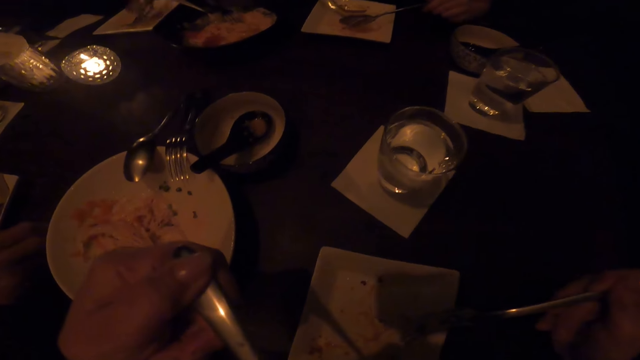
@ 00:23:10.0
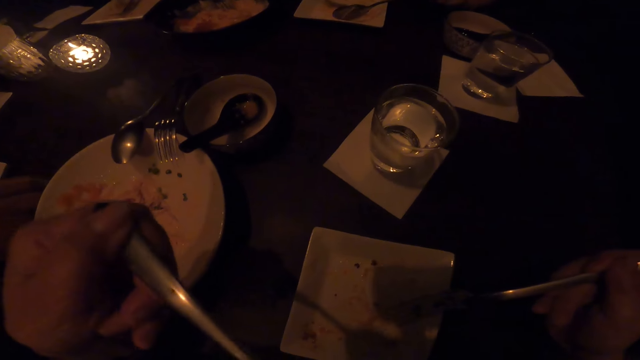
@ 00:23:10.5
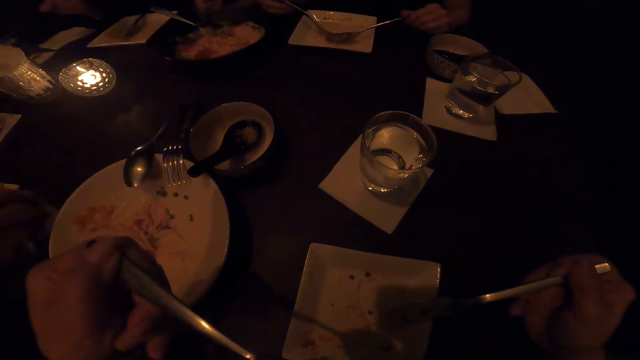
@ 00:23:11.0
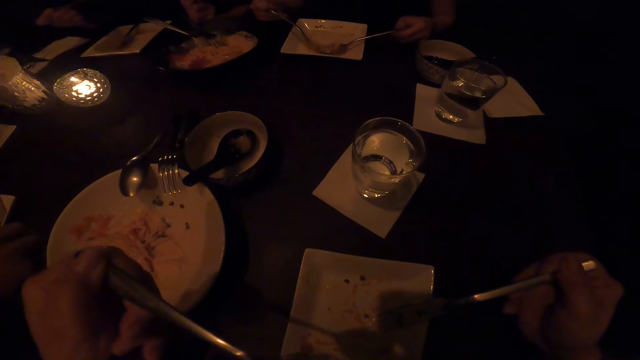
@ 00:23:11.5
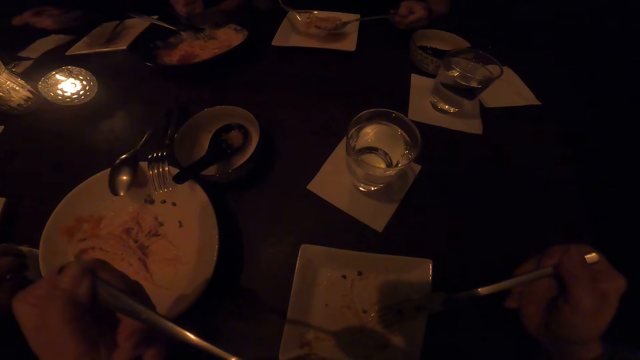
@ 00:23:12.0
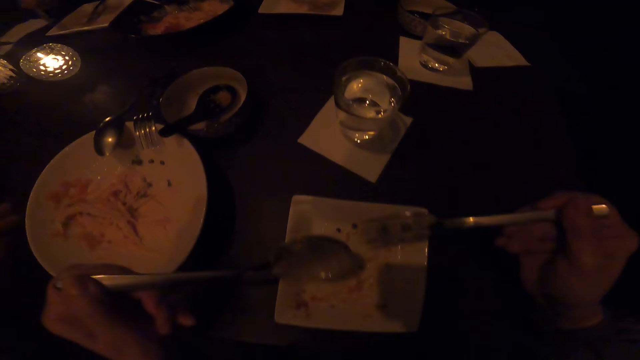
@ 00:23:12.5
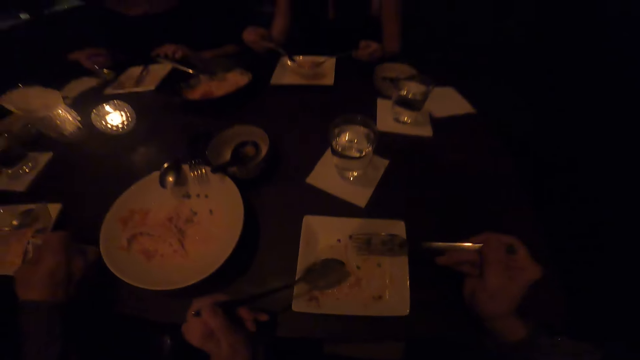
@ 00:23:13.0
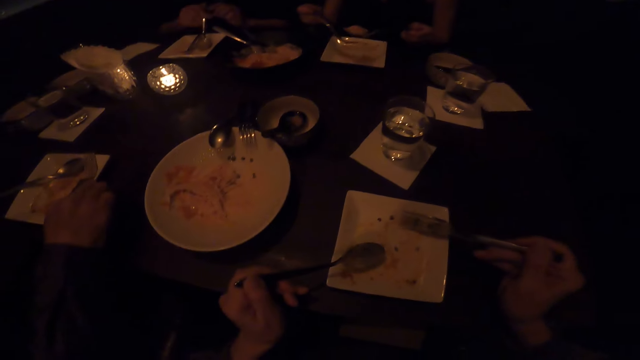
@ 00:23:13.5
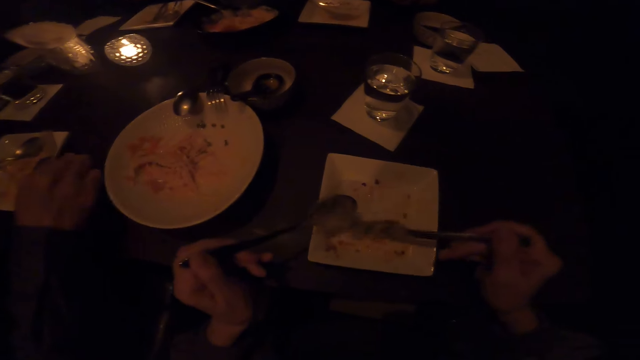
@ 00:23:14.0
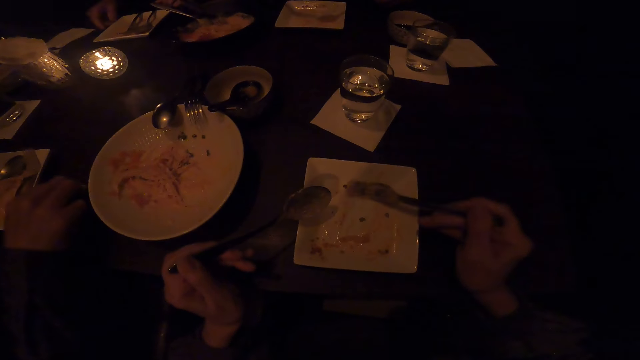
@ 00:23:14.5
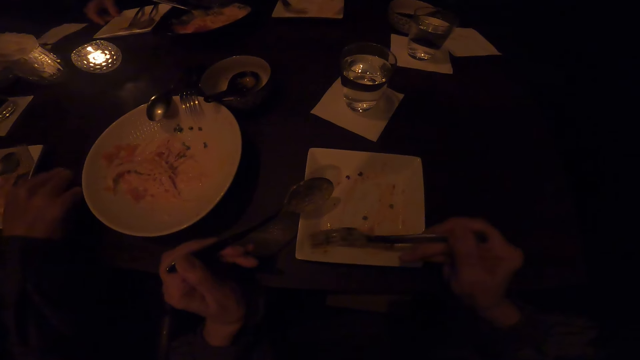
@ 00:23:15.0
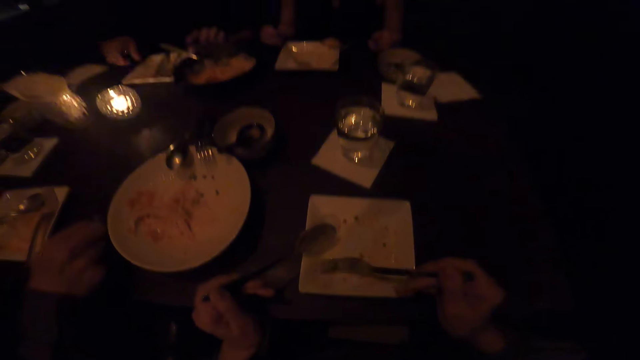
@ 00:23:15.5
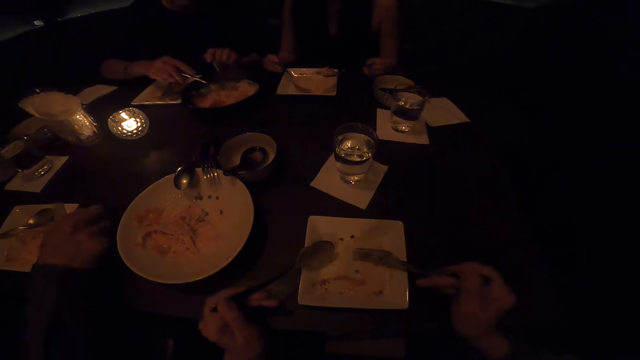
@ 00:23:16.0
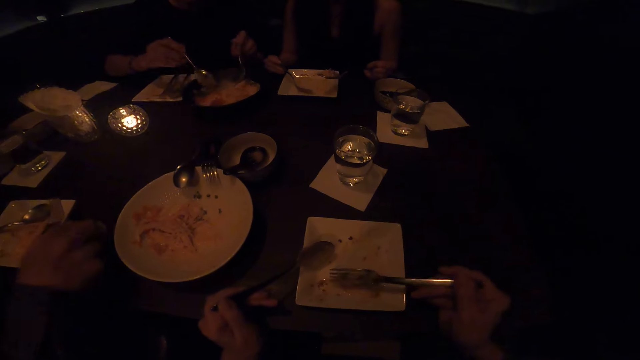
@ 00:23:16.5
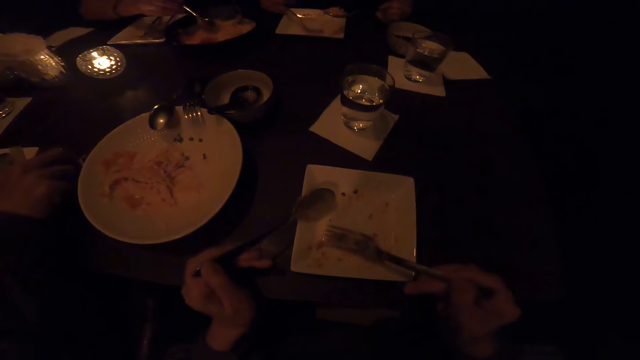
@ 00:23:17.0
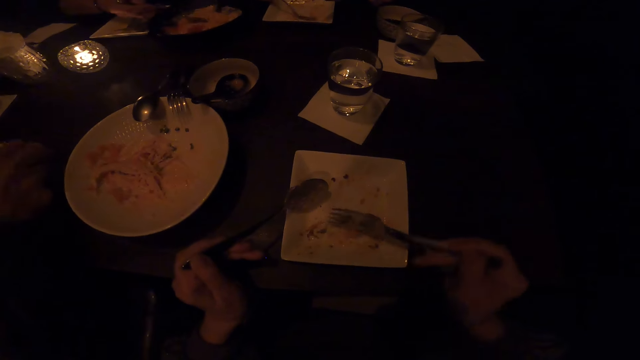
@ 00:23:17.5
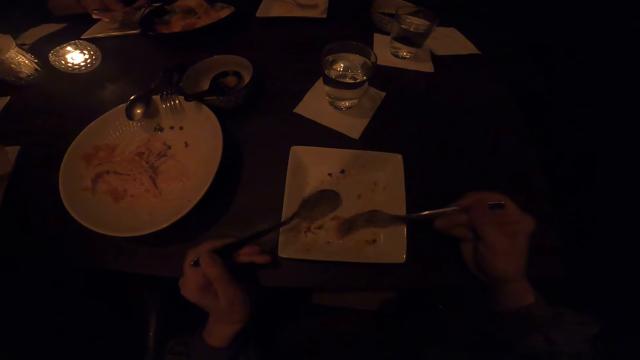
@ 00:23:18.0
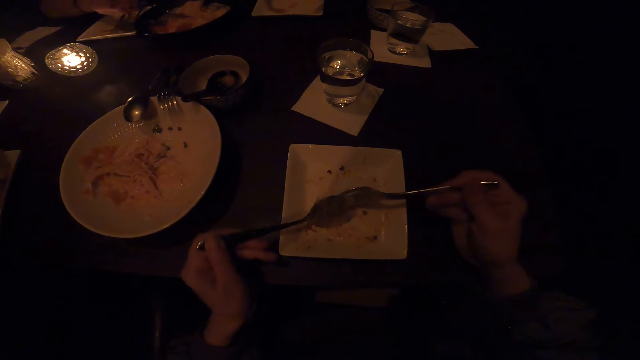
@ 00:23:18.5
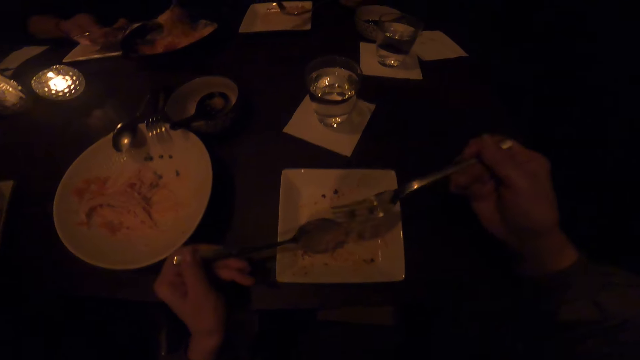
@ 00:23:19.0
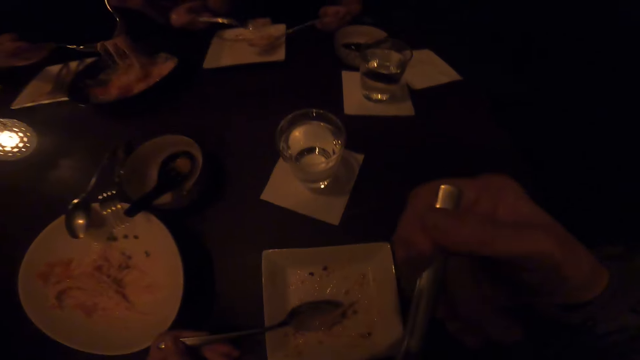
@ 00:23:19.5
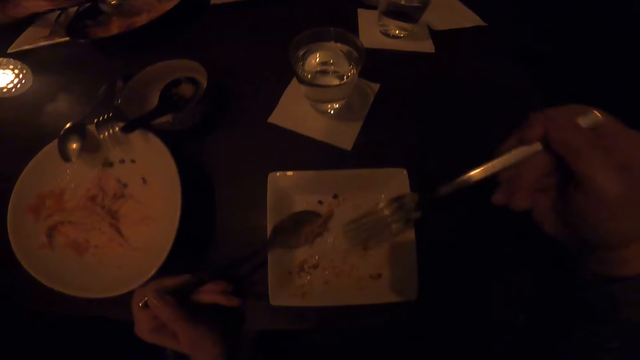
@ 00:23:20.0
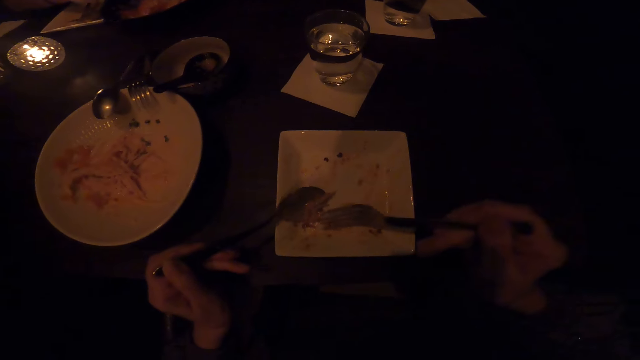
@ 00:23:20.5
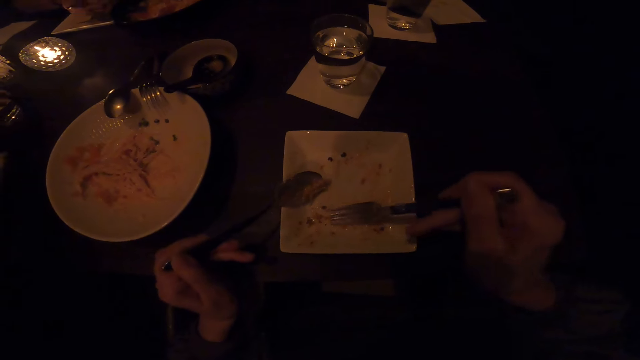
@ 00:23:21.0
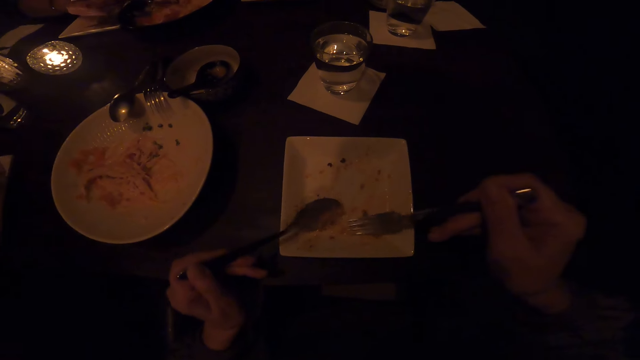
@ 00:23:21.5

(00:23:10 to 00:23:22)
The camera wearer puts the food in the mouth using a spoon. A man wipes the table using a serviette. A lady serves food.

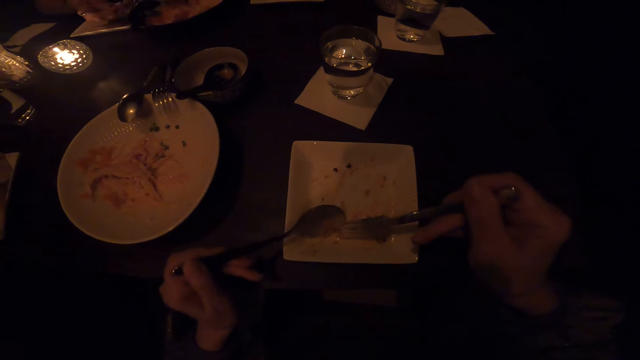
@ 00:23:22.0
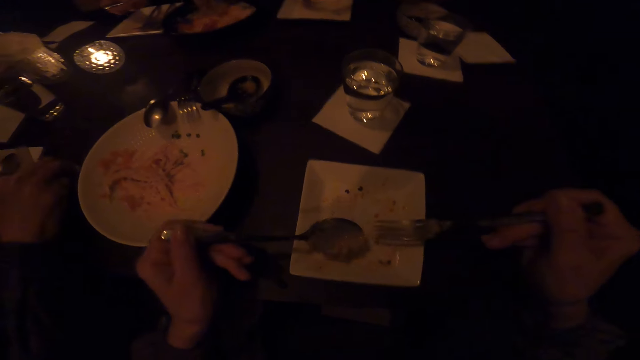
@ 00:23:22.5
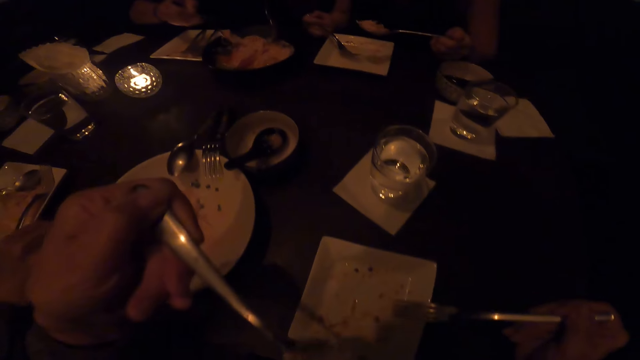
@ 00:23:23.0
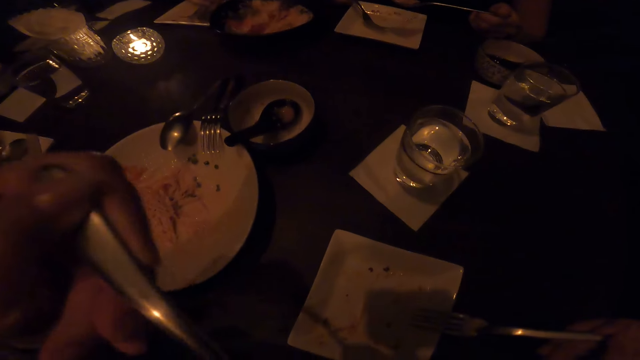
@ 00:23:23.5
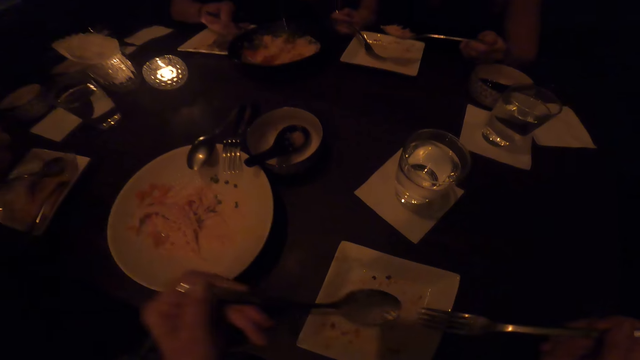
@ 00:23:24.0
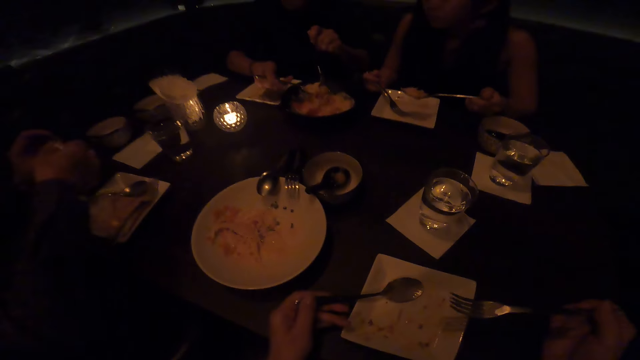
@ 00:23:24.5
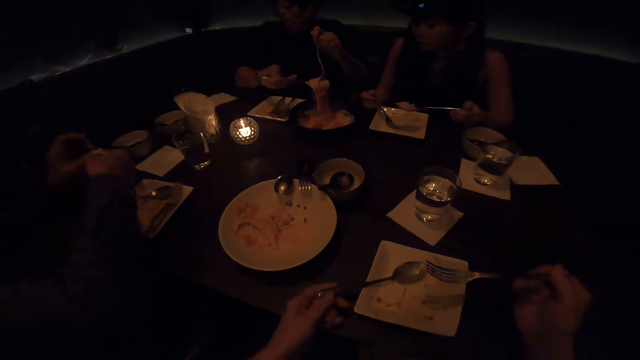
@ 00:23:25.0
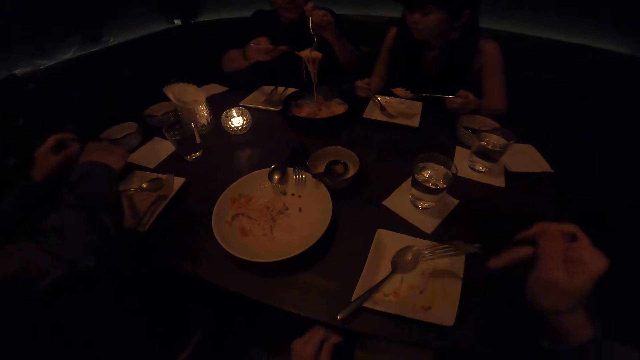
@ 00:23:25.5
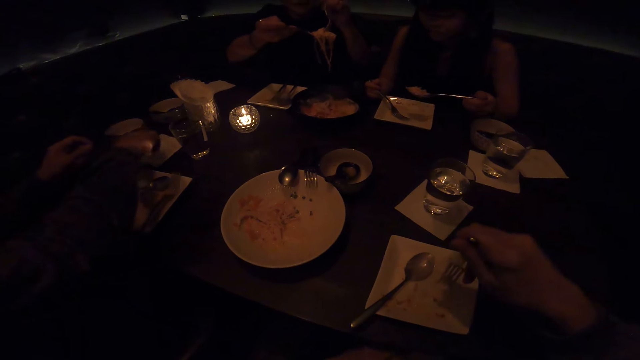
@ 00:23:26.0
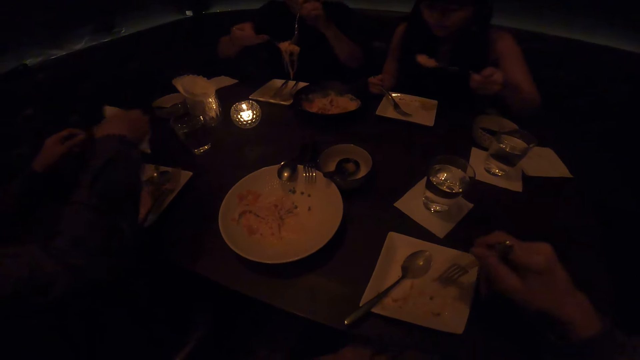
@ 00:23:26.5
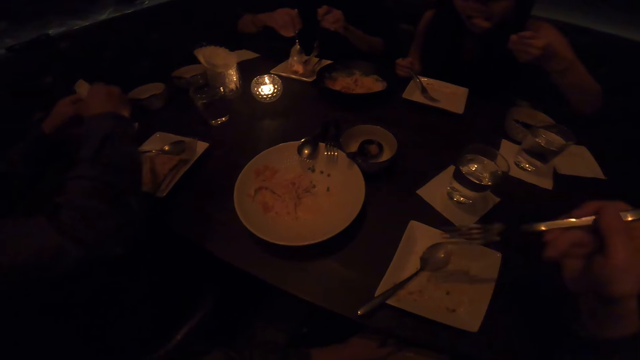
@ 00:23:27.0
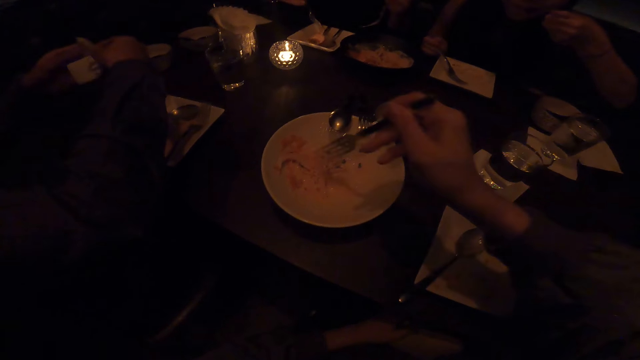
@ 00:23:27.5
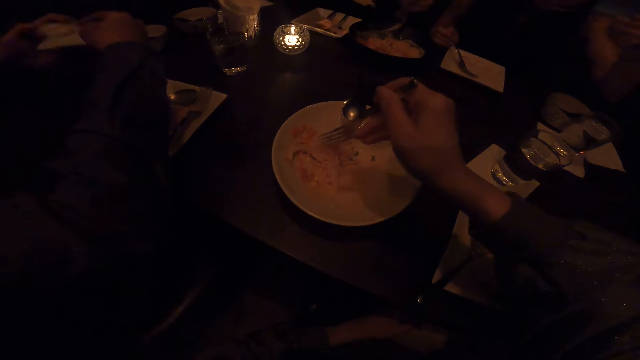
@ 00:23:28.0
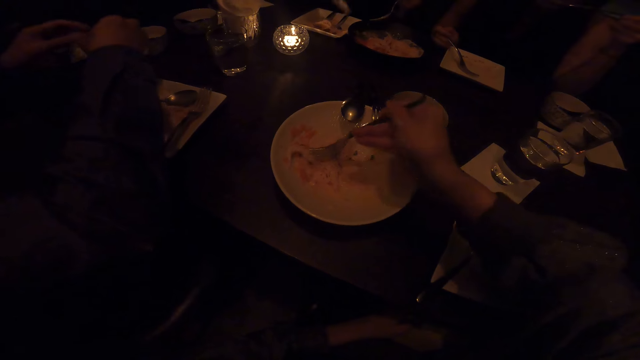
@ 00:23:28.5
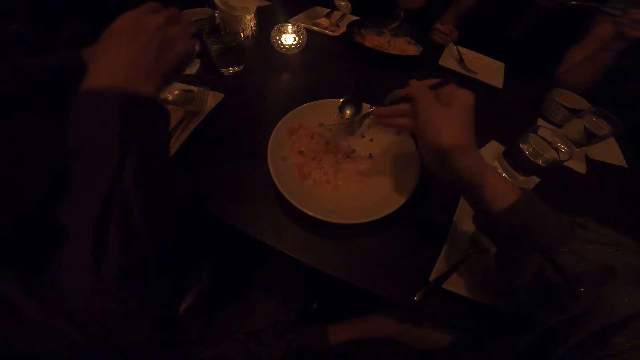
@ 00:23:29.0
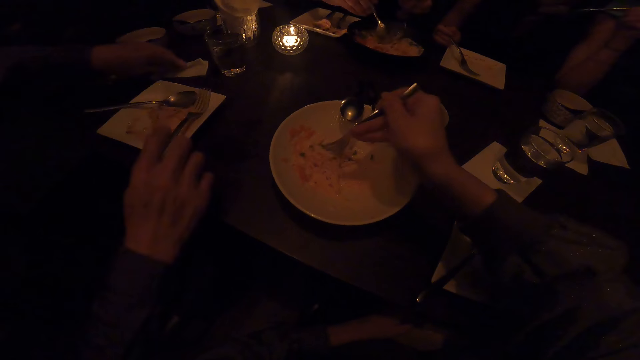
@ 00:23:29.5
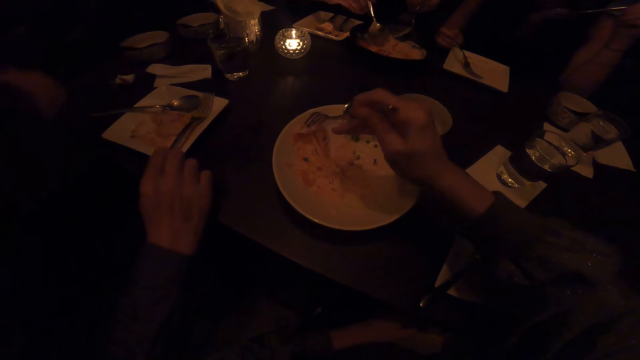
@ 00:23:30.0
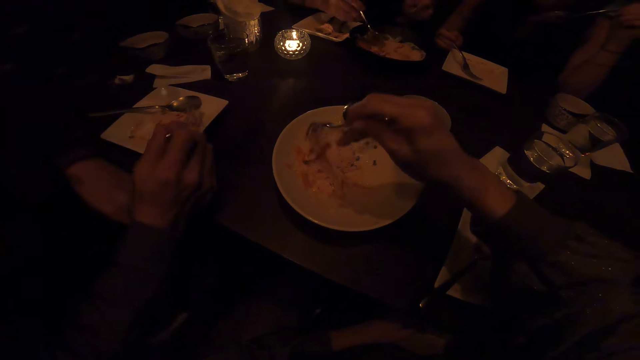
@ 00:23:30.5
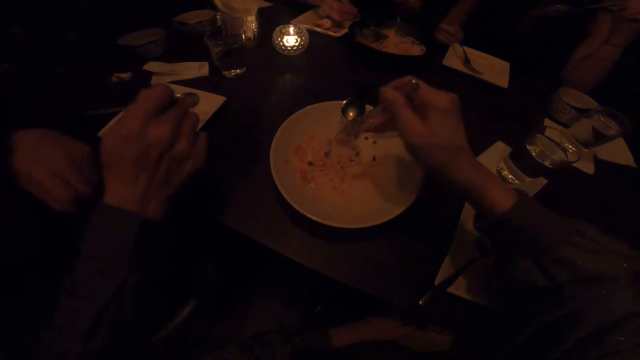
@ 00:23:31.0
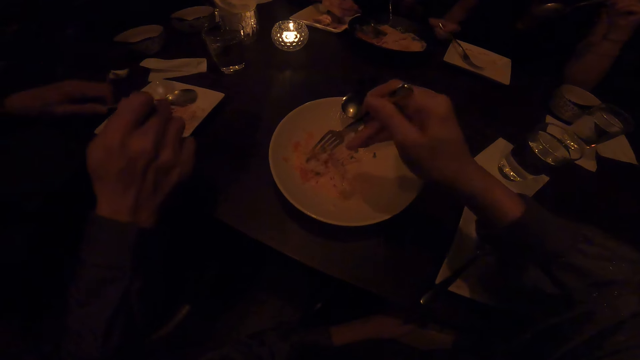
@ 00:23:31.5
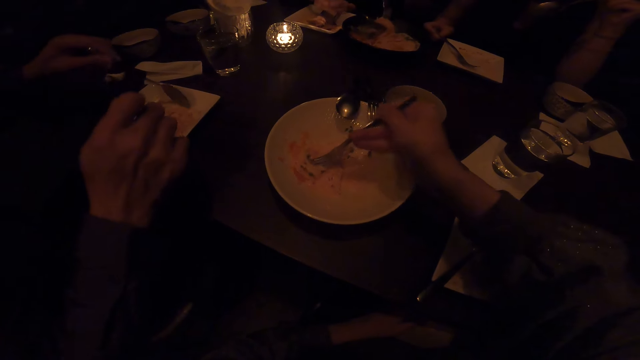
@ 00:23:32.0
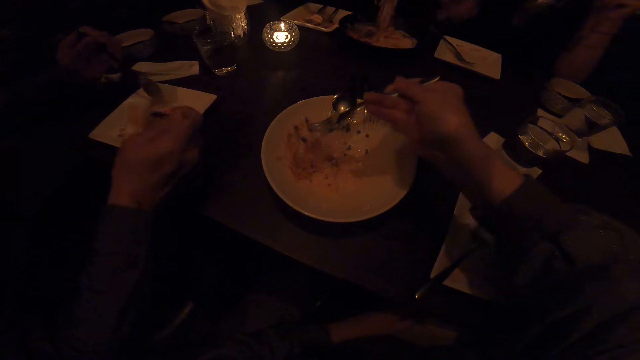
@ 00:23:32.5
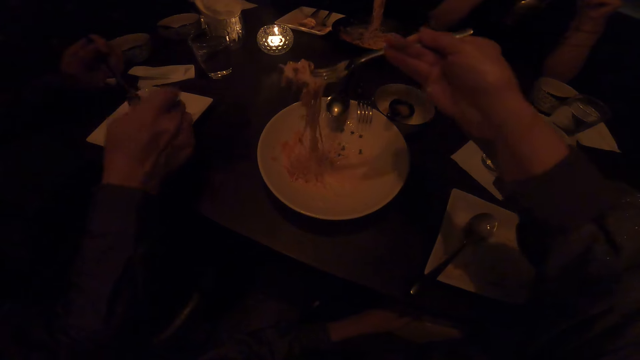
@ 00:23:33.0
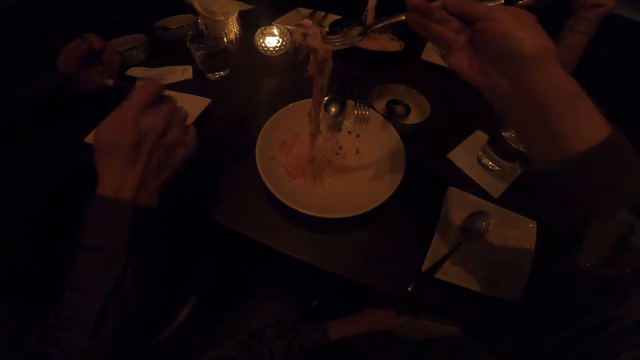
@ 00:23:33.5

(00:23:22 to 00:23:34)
The camera wearer puts the spoon and the fork on the plate. They serve food. They take food using a fork from a person's plate.
